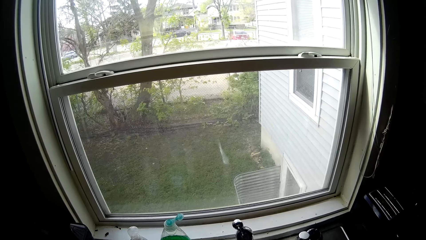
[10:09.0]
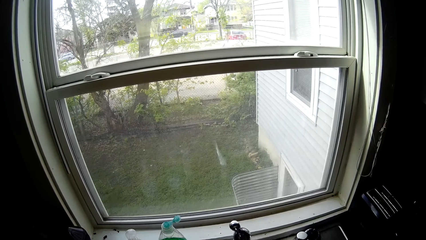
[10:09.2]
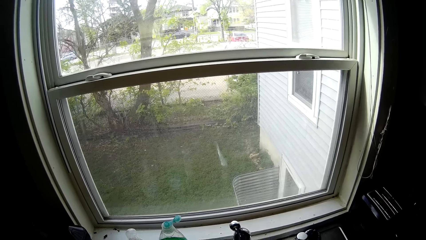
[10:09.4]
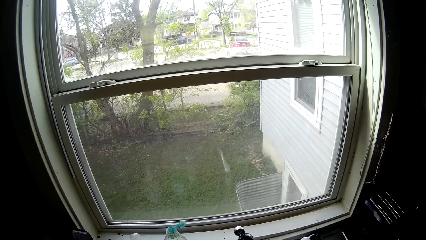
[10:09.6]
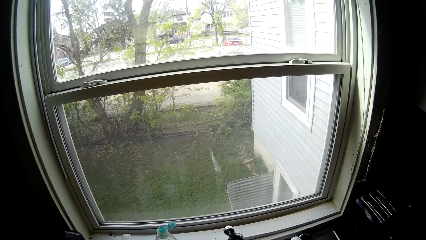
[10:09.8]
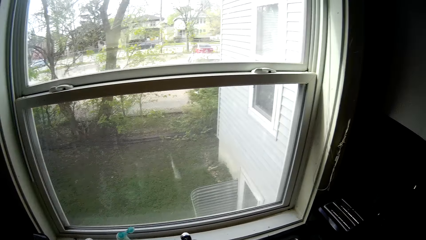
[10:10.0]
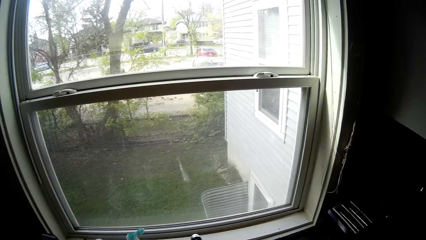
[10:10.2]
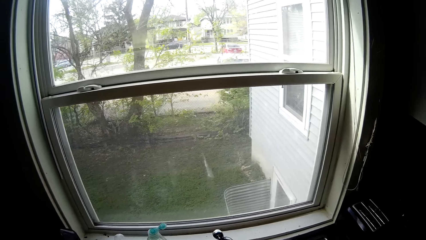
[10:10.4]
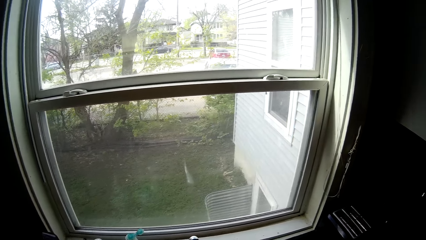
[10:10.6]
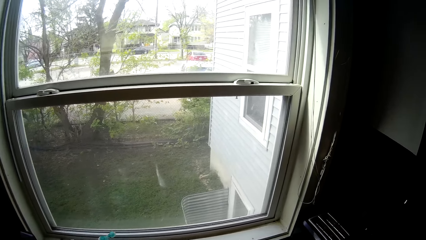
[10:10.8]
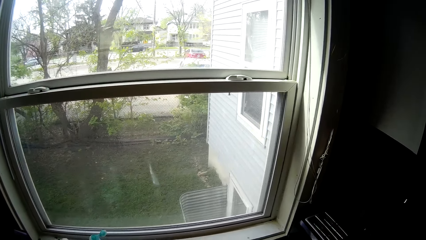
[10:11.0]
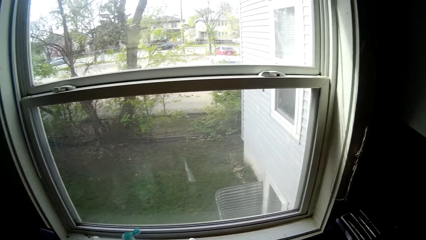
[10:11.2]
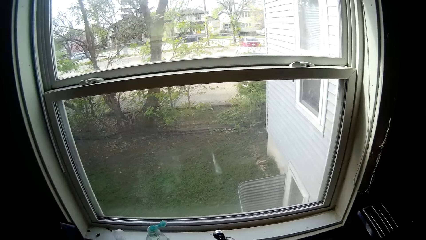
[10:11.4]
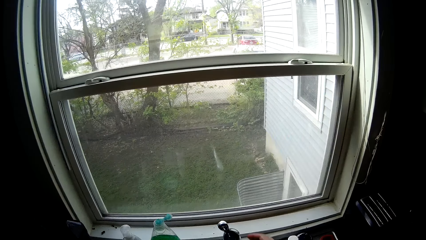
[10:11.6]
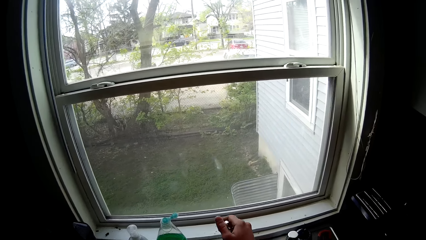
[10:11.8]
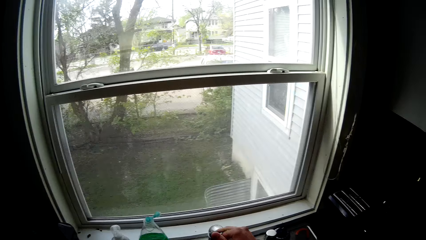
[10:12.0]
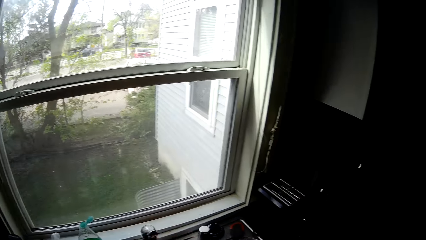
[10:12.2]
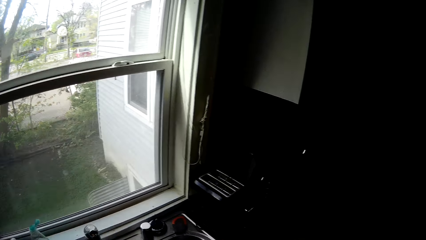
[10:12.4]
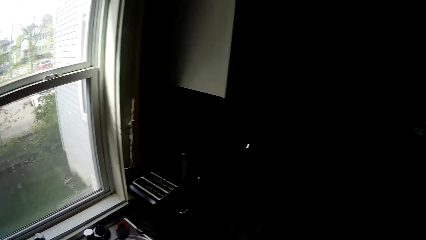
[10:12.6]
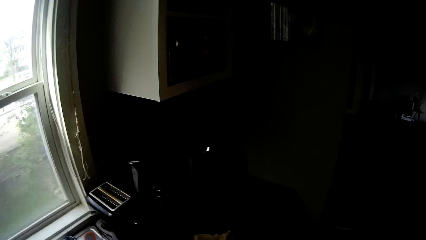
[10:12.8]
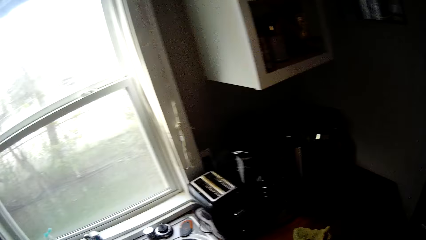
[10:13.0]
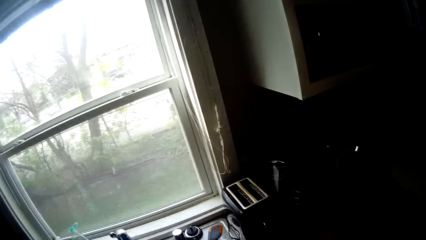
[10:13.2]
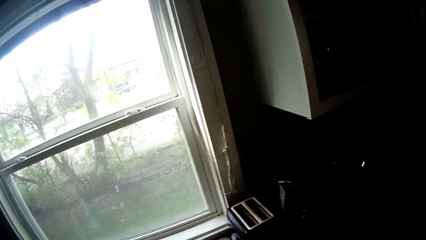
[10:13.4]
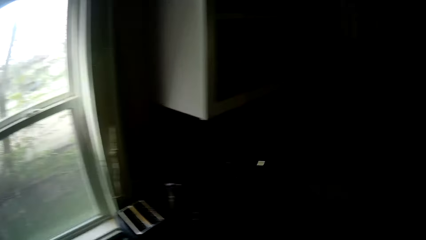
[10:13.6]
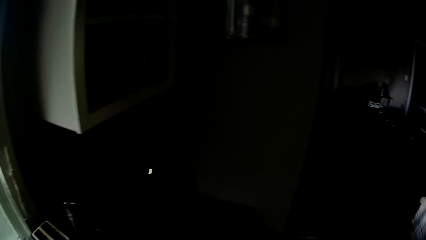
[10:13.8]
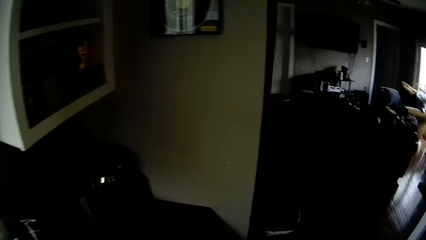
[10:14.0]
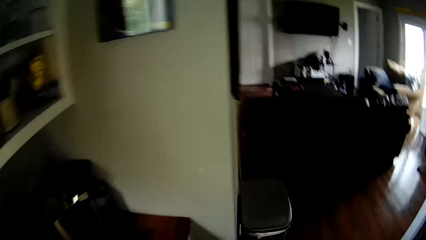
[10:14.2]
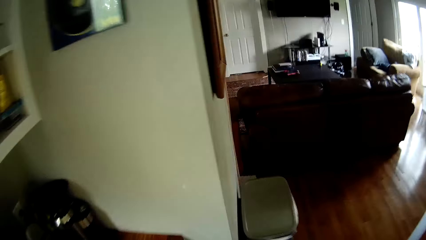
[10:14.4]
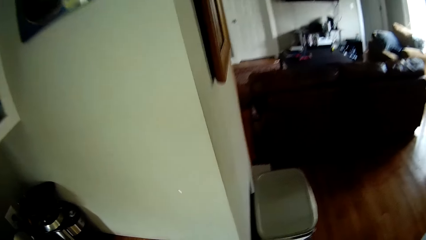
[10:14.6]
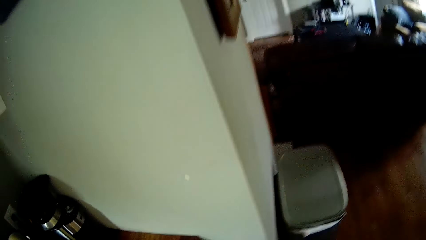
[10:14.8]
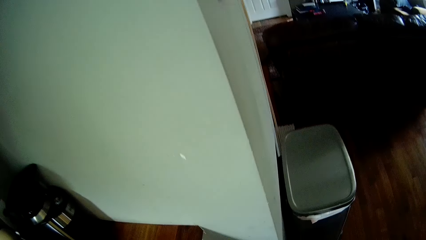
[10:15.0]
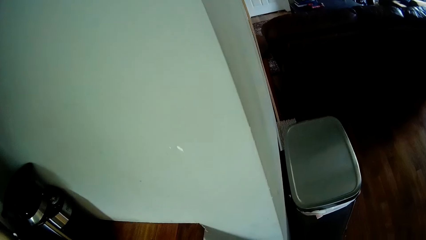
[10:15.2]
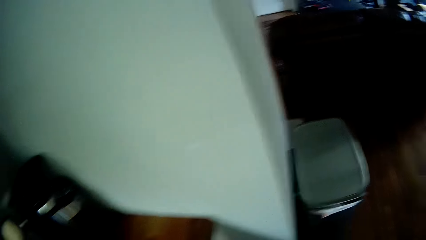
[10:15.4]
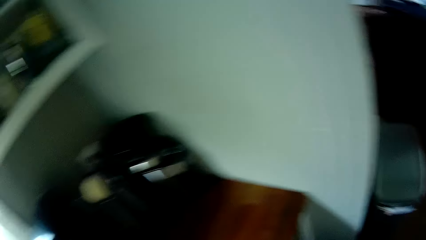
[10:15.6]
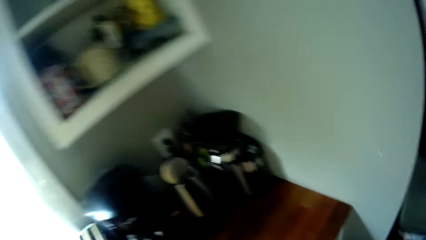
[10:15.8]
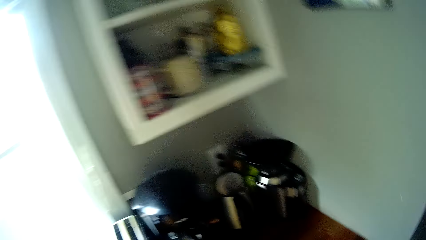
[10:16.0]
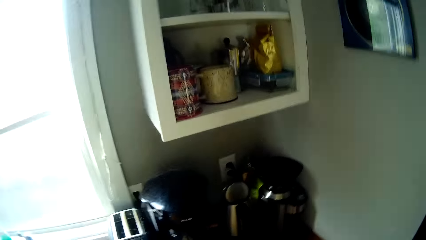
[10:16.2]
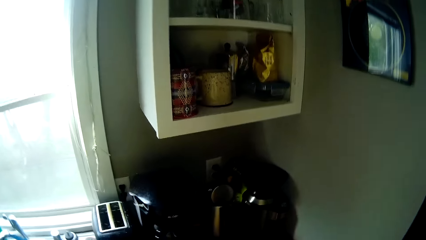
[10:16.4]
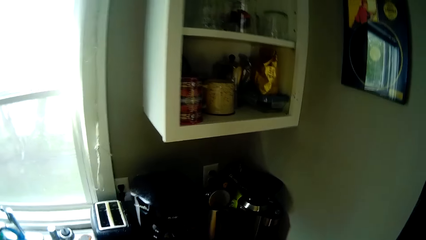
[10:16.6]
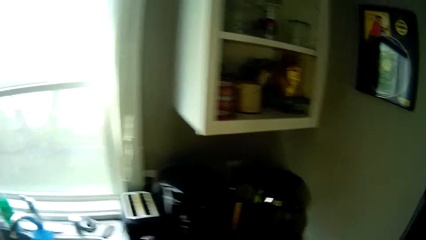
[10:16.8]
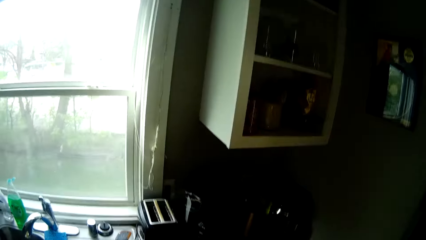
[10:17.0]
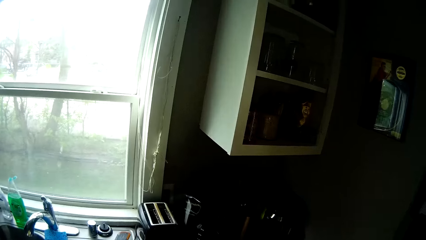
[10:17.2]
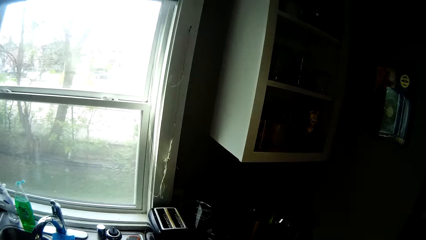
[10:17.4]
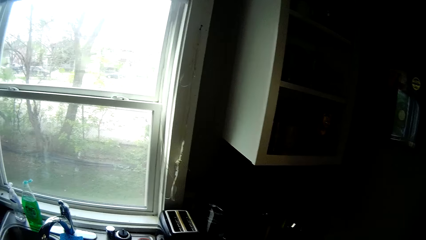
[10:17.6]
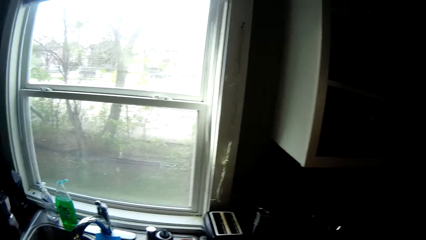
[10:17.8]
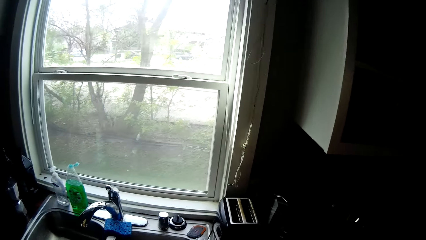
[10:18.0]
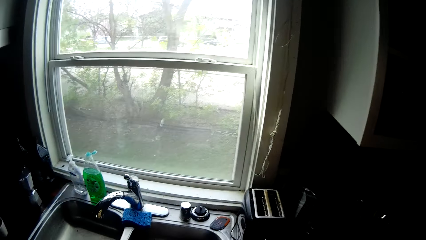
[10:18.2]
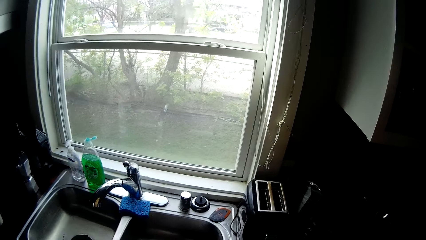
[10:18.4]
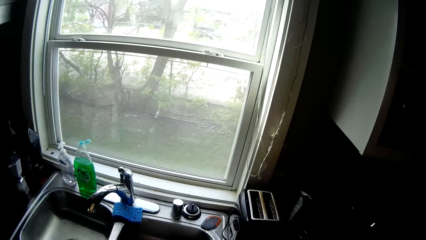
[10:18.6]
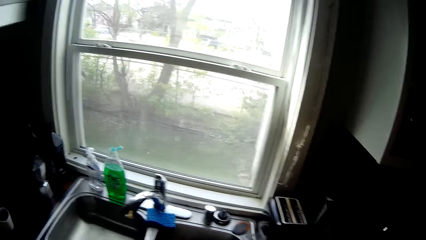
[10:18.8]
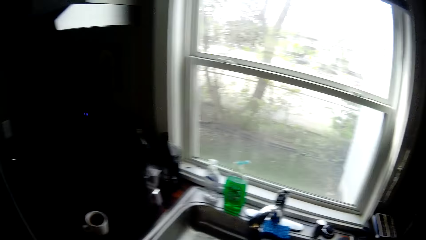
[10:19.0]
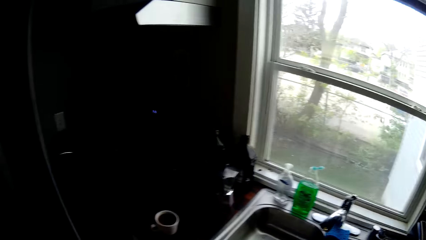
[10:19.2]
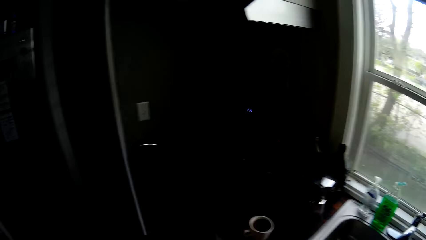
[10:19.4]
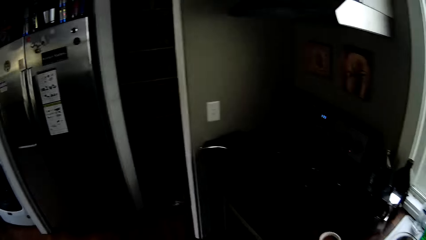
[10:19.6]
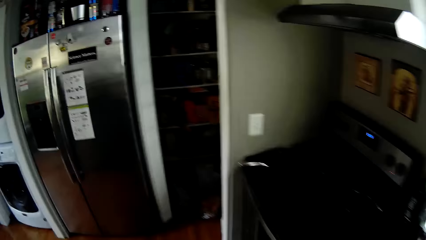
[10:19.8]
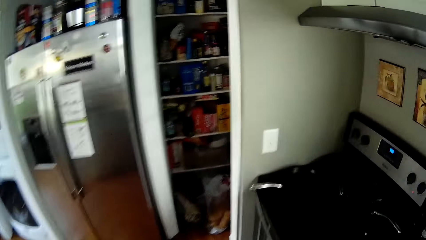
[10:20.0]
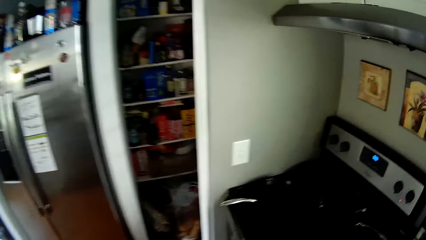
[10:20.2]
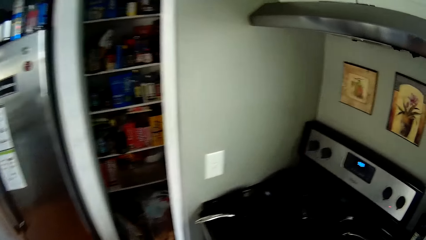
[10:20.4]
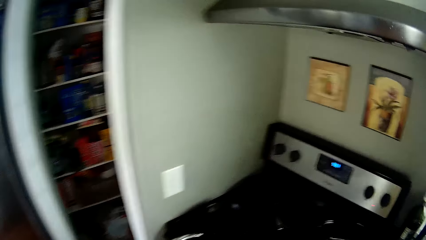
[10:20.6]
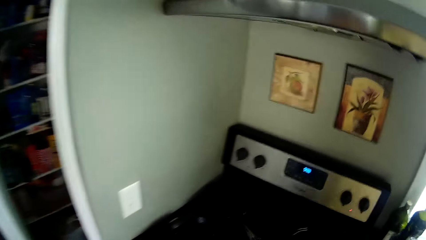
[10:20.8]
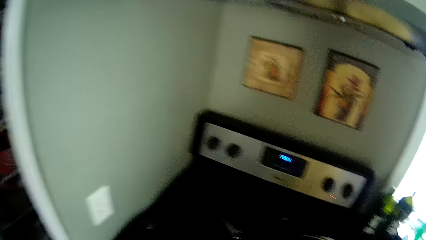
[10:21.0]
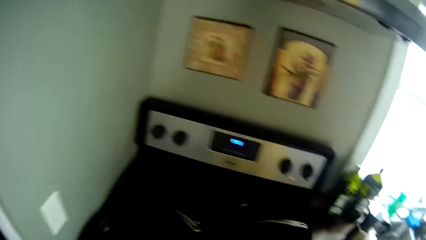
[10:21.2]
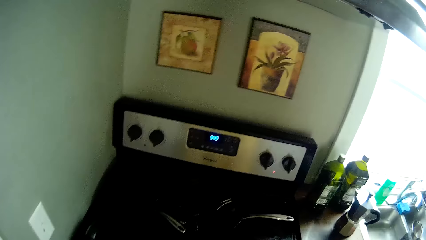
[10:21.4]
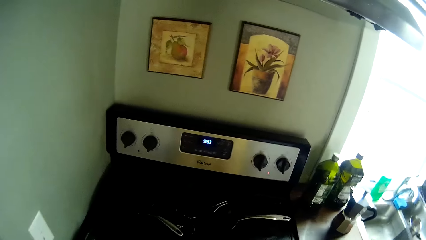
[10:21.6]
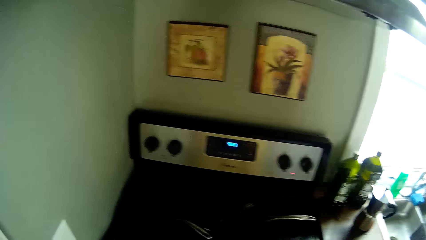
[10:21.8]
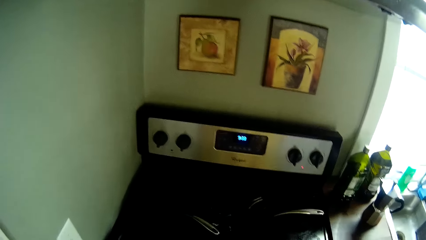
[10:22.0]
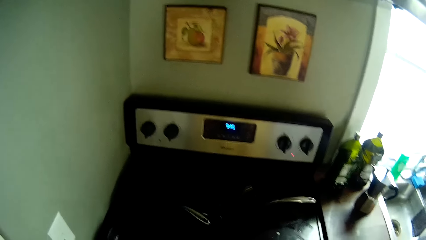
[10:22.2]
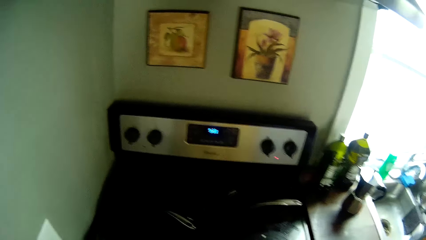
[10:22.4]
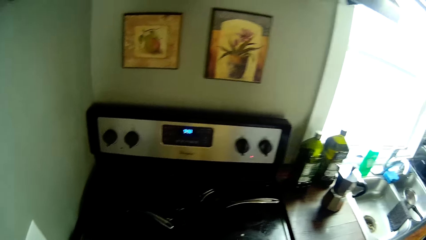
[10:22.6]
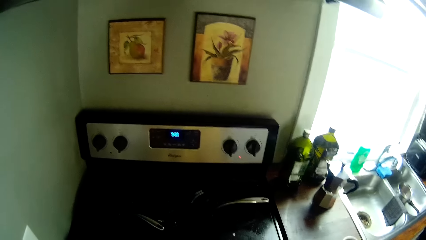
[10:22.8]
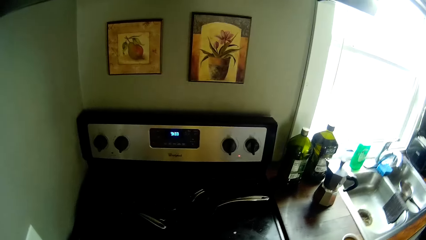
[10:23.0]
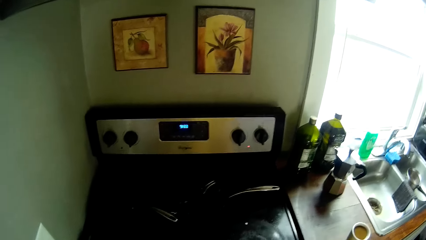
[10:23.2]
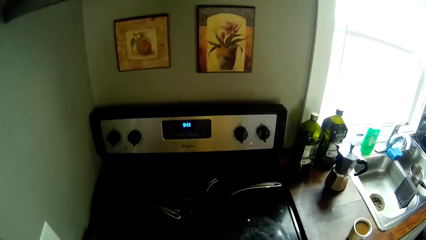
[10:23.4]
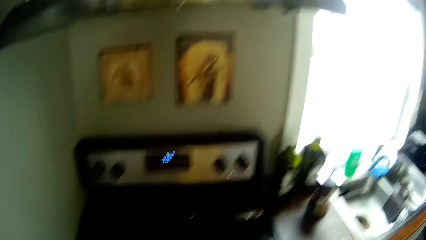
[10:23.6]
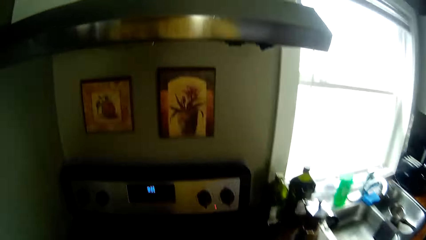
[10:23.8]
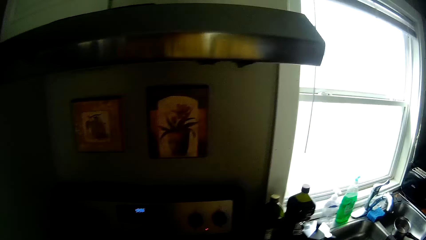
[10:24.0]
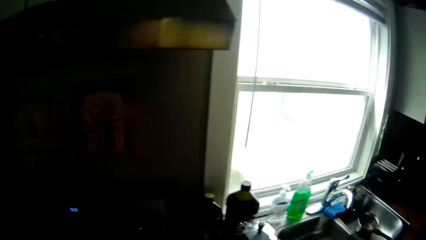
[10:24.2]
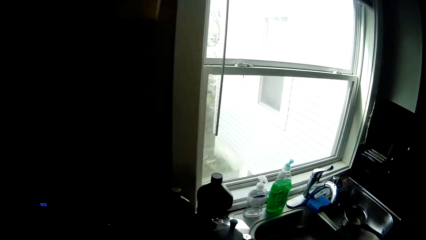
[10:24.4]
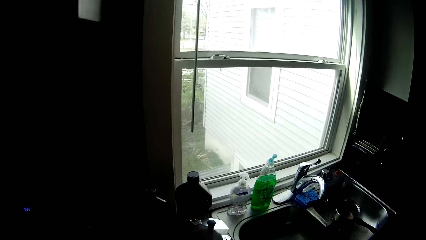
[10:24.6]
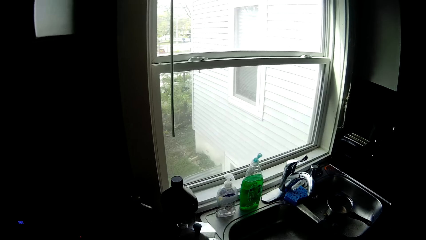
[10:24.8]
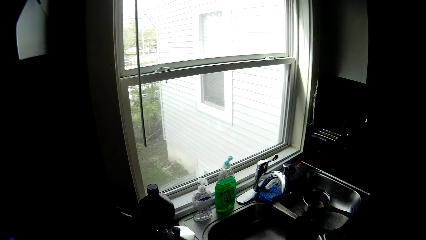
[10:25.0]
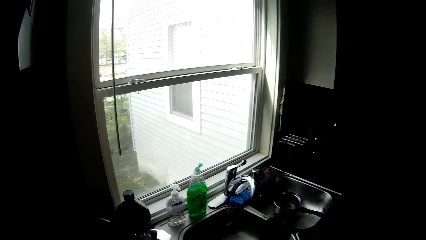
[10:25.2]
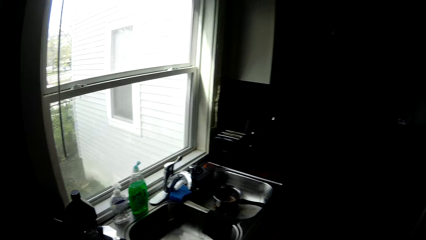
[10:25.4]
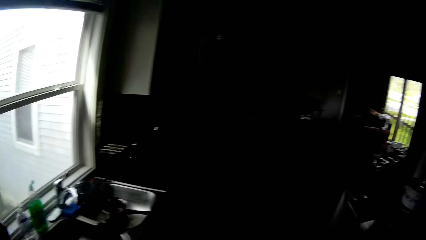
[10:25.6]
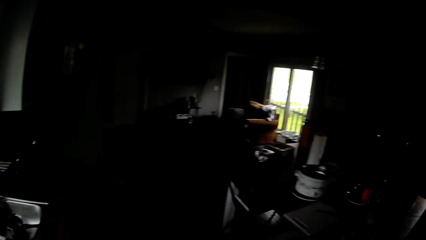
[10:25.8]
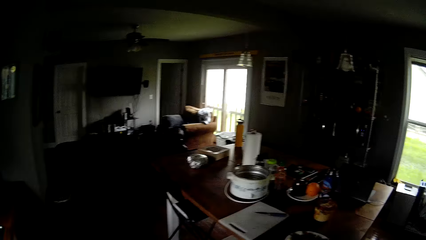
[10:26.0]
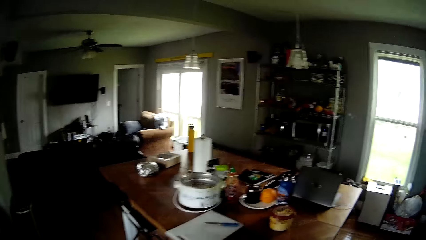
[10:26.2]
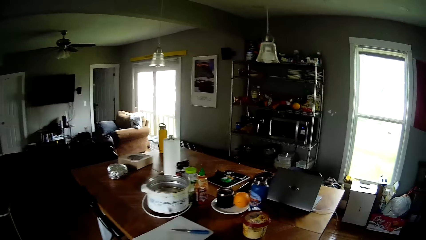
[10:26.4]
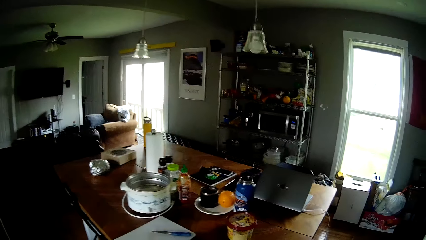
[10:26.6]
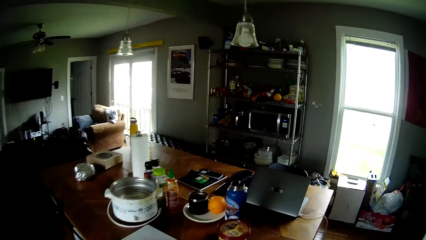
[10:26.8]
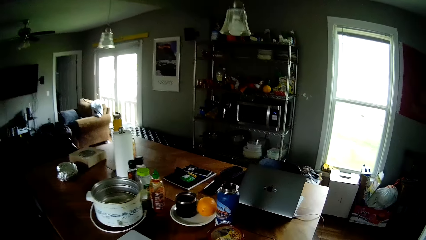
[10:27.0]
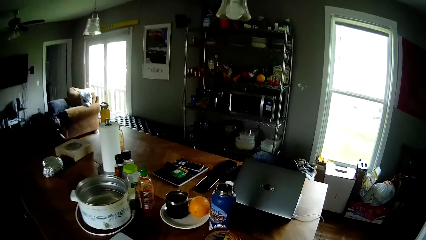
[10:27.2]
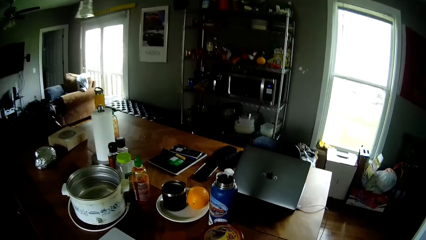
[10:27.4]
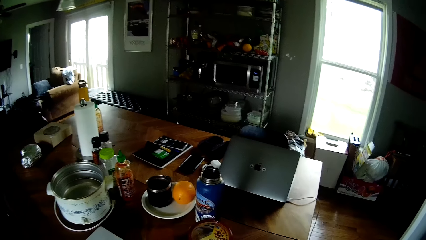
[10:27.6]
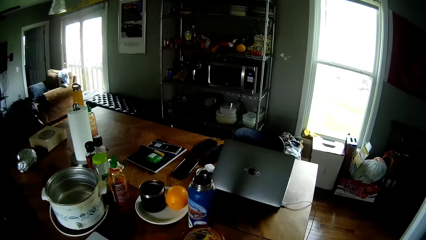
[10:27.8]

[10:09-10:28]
The camera wearer closes the kitchen tap with his right hand. He looks around. He closes a kitchen cabinet door. He looks around. He looks around again. He looks at the wall. He looks around.
